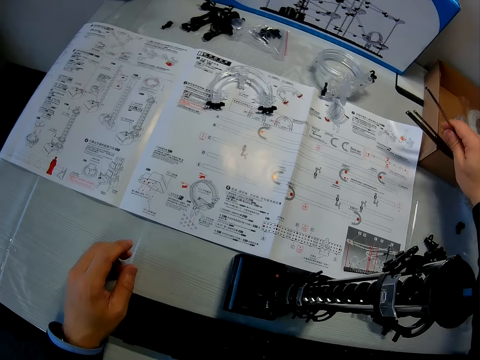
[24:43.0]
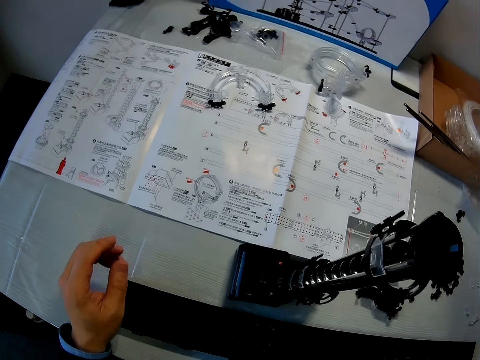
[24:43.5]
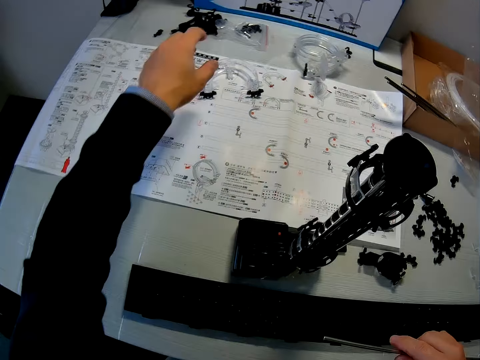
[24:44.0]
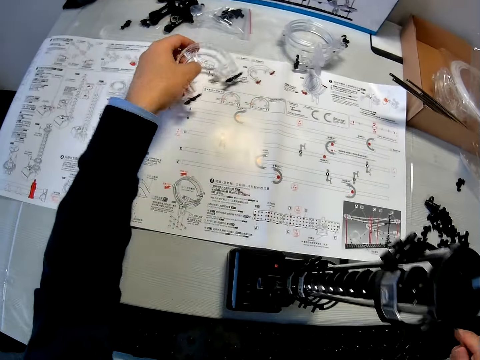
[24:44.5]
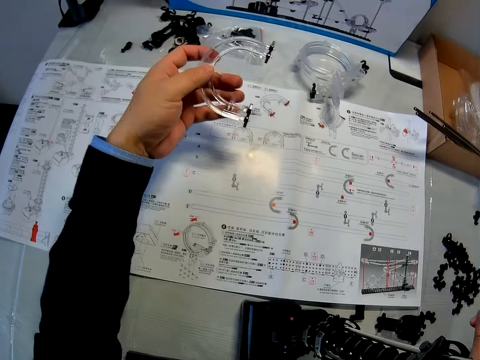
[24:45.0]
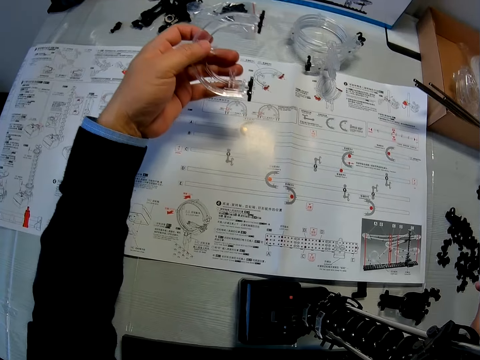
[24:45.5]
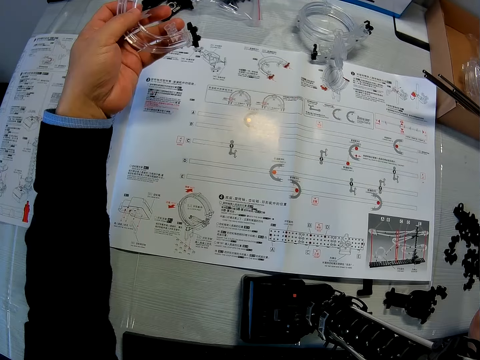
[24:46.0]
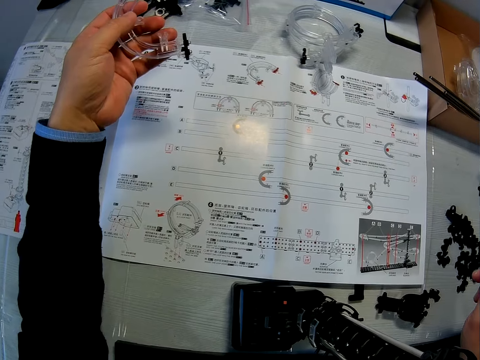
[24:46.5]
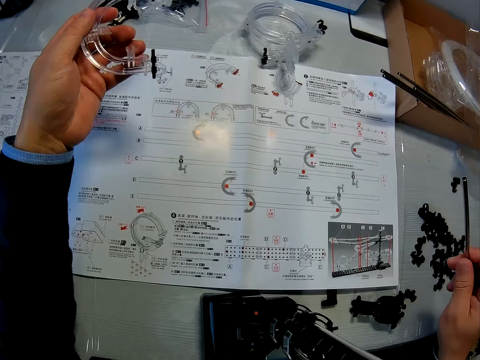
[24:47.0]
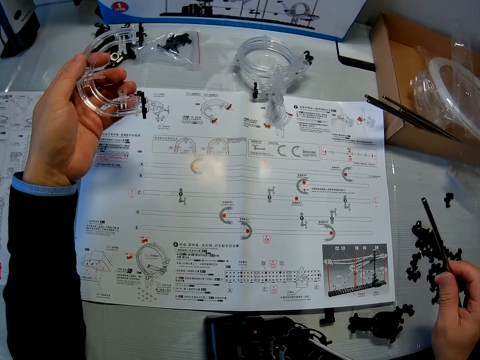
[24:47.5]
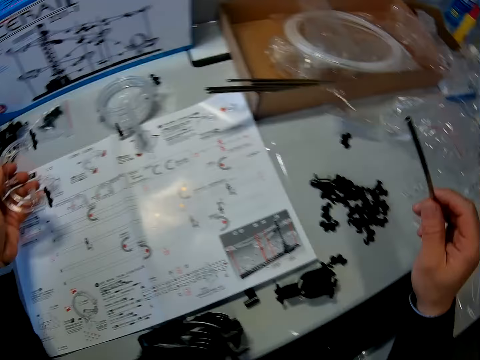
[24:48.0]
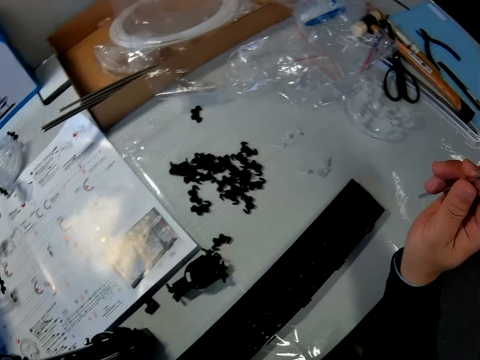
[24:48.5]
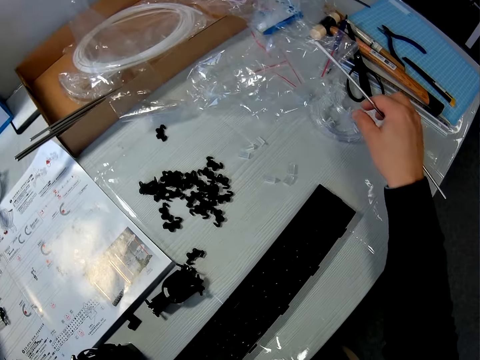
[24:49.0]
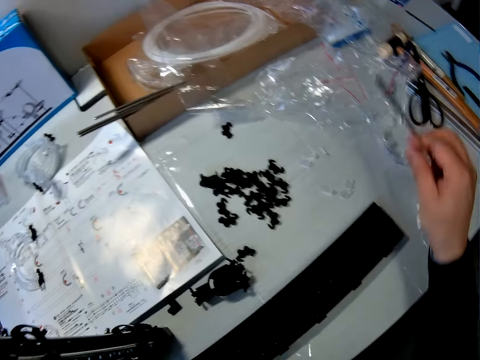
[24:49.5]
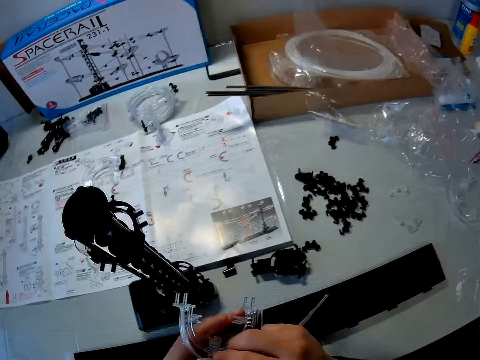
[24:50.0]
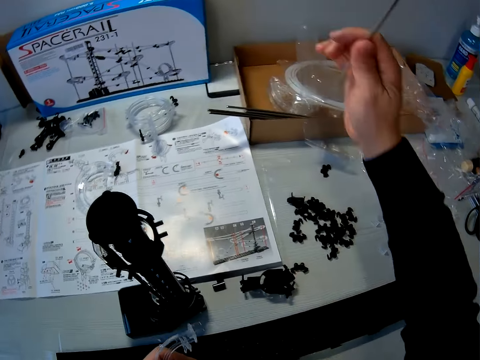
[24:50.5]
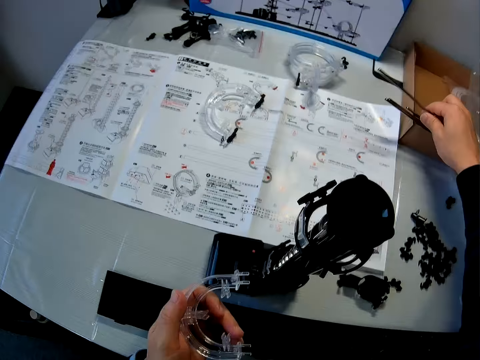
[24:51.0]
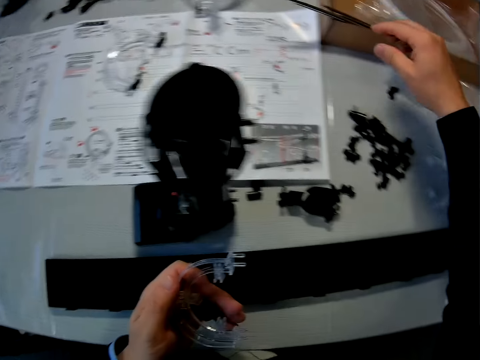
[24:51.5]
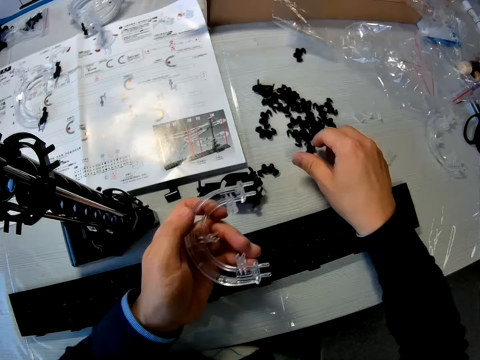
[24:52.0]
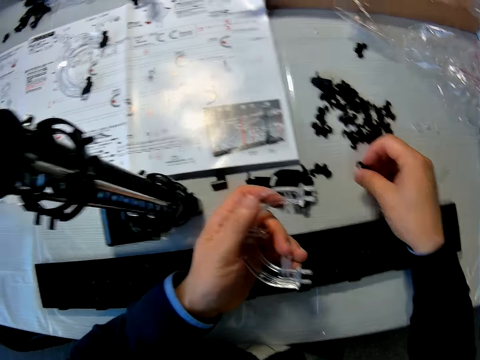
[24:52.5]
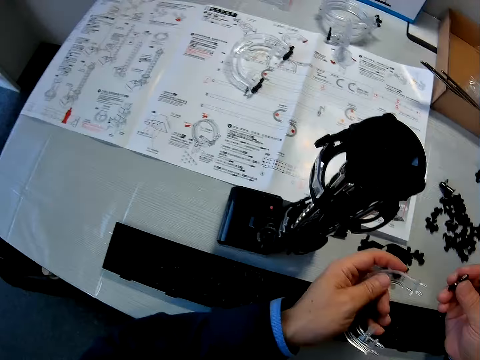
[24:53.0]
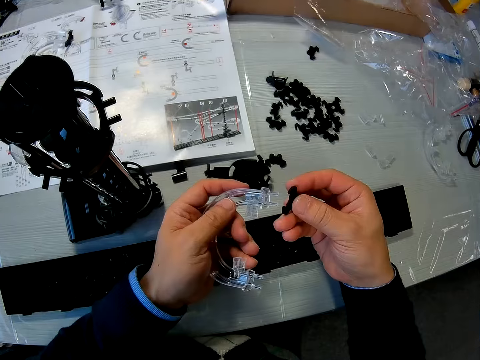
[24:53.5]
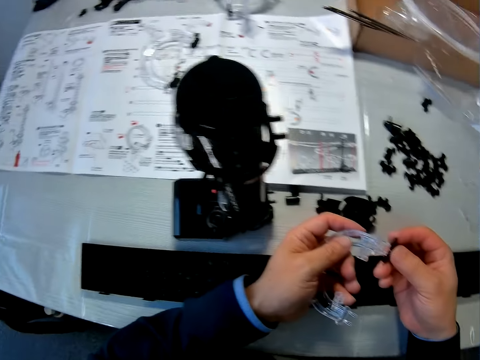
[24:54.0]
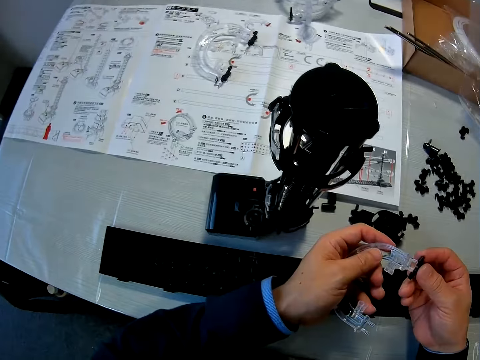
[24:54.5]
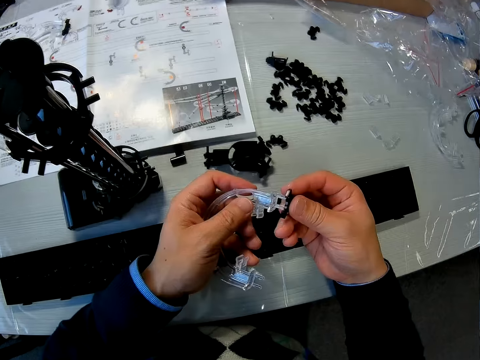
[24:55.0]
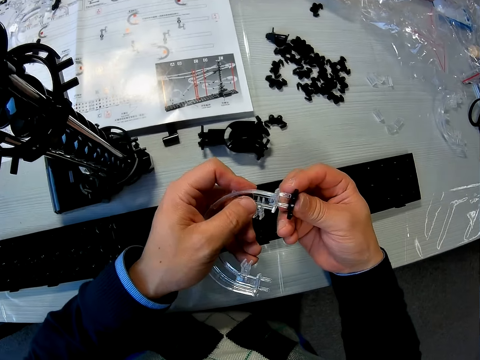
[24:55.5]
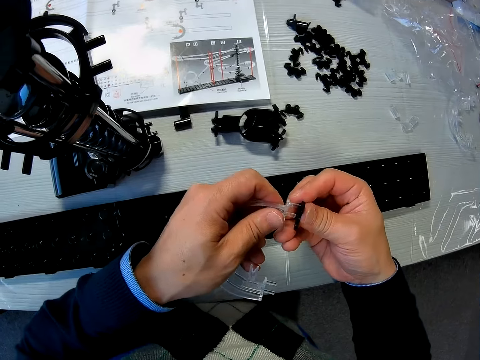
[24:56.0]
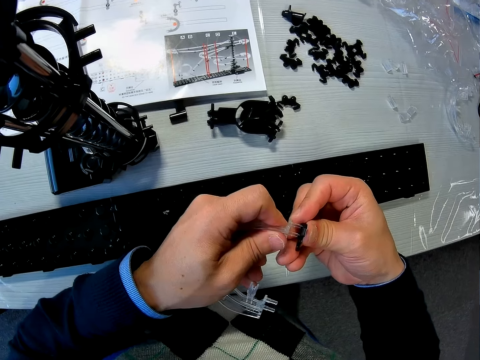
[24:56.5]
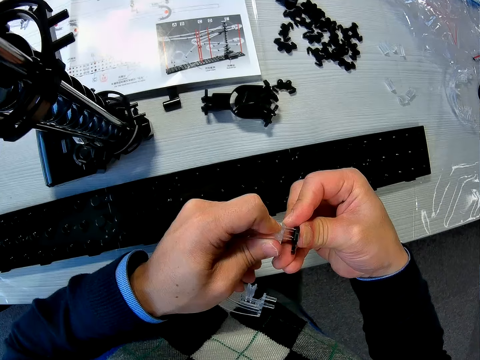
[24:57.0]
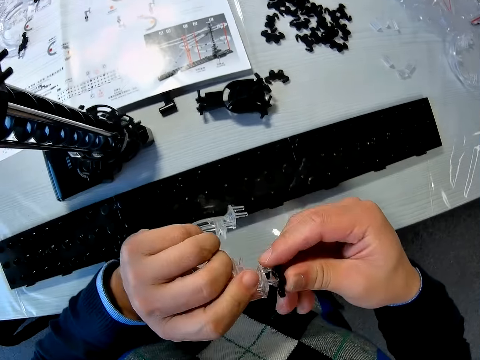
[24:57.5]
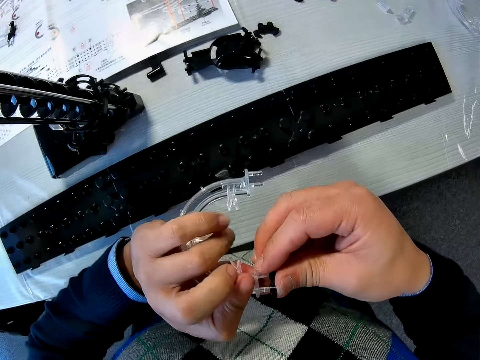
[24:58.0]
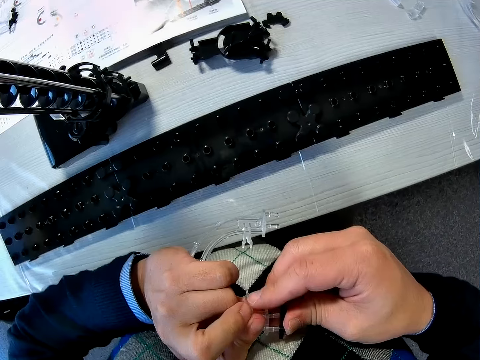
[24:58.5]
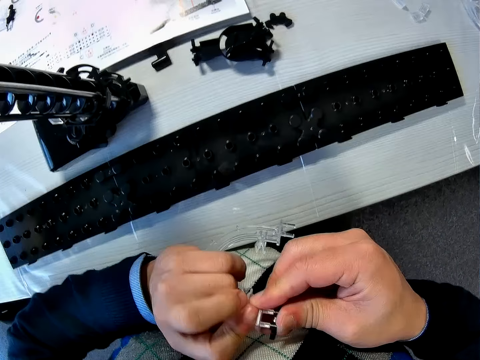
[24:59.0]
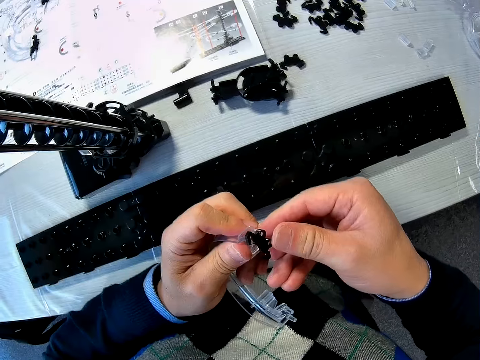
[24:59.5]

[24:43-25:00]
The camera wearer picks up a shaft in the carton with his right hand. He picks up the elevator on the manual with his left hand. He removes his hand from the table. He picks a component on the table with his right hand. He passes the component in his right hand to his left hand. He drops the shaft in his right hand in the carton on the table. He picks a rail stand on the table with his right hand. He fixes the rail stand in his right hand in the elevator in his left hand.
